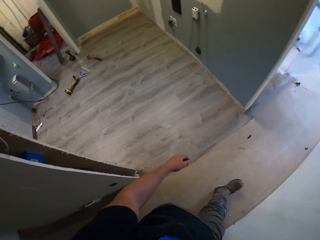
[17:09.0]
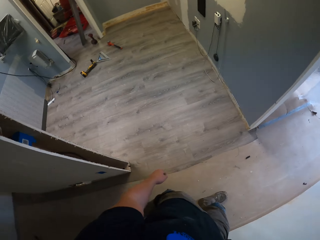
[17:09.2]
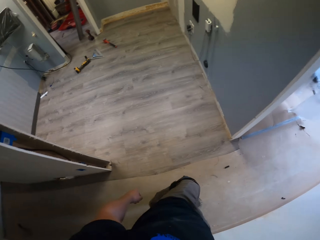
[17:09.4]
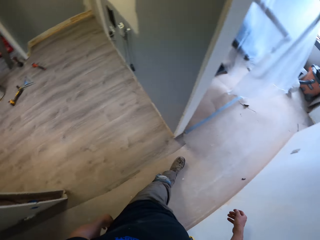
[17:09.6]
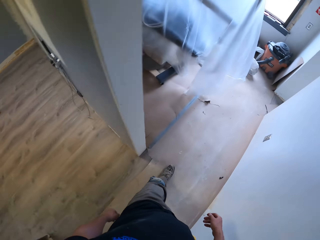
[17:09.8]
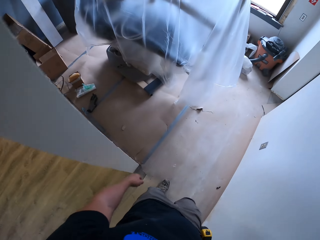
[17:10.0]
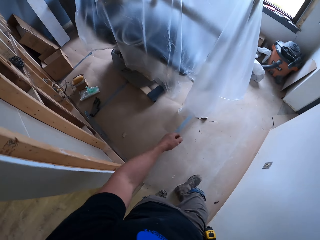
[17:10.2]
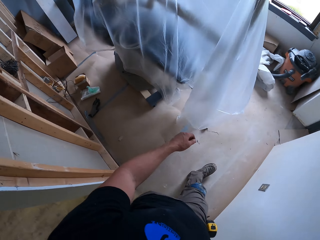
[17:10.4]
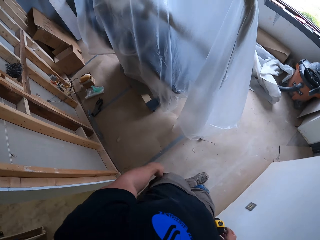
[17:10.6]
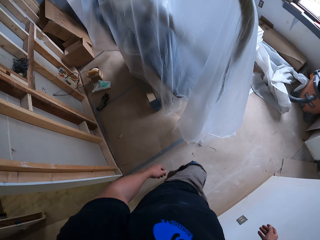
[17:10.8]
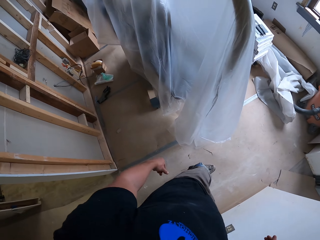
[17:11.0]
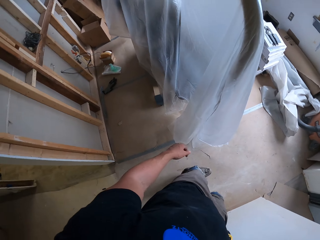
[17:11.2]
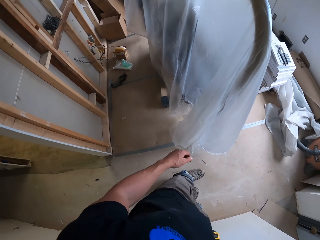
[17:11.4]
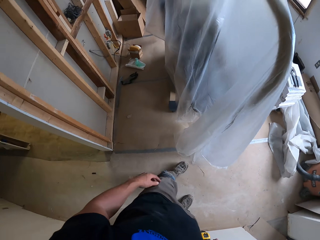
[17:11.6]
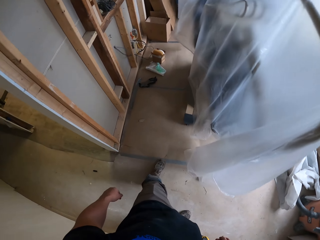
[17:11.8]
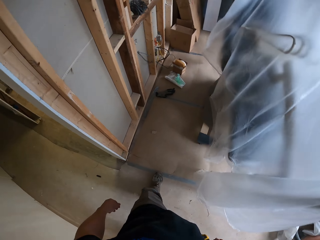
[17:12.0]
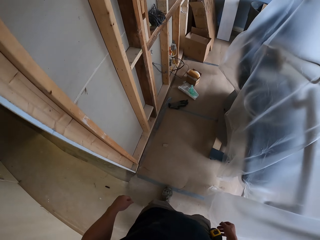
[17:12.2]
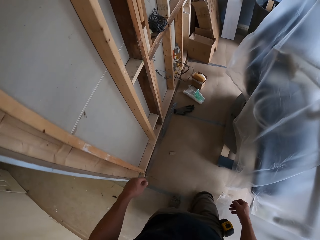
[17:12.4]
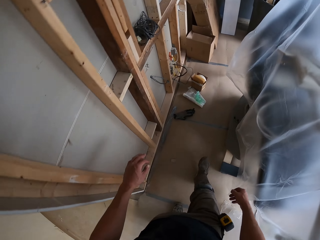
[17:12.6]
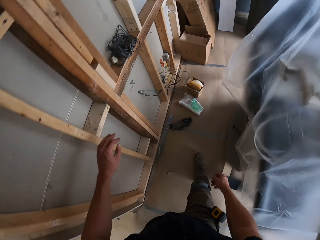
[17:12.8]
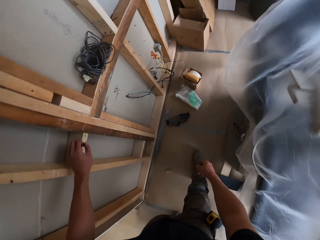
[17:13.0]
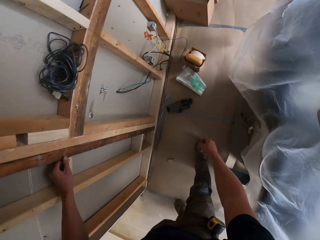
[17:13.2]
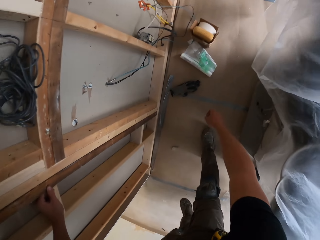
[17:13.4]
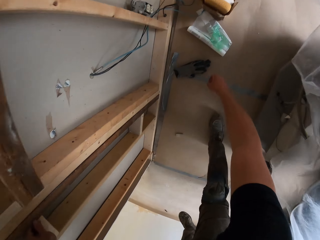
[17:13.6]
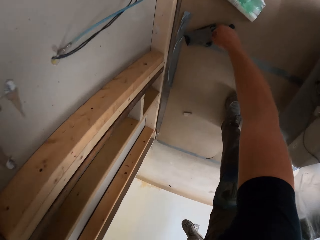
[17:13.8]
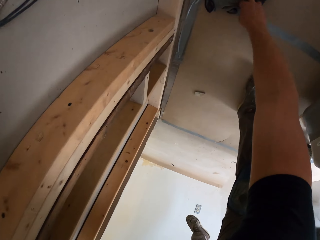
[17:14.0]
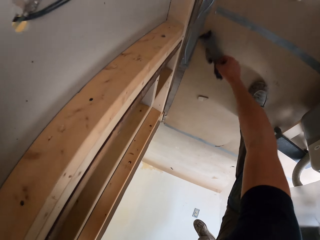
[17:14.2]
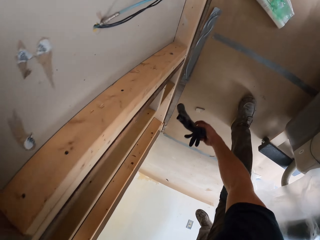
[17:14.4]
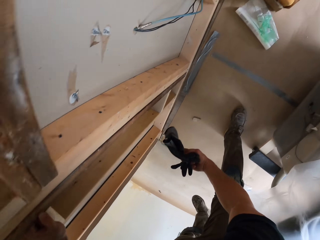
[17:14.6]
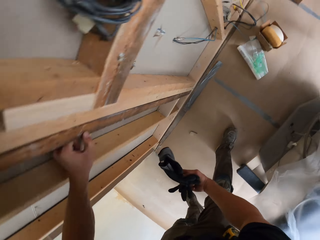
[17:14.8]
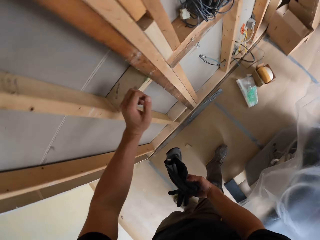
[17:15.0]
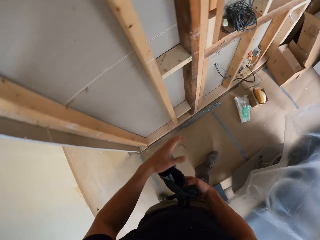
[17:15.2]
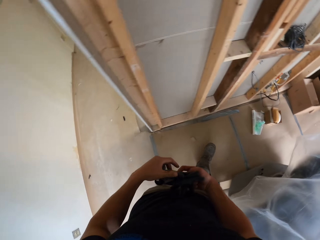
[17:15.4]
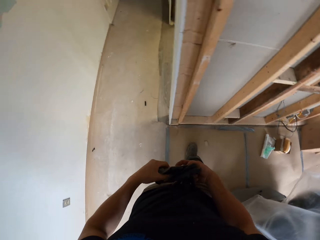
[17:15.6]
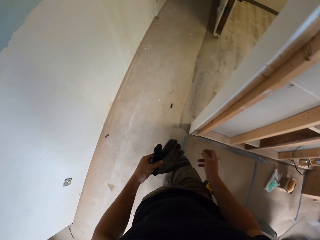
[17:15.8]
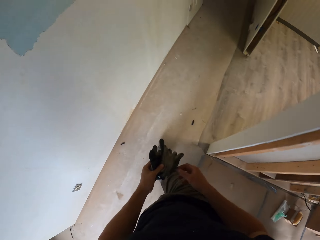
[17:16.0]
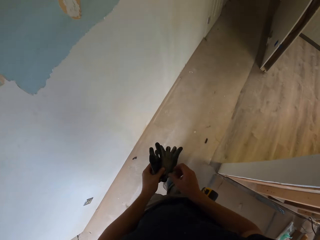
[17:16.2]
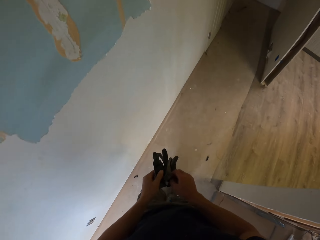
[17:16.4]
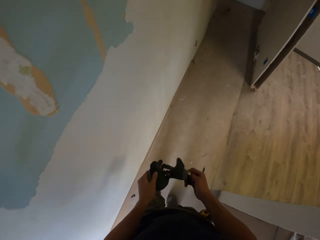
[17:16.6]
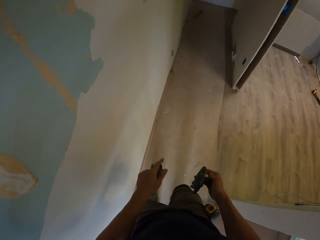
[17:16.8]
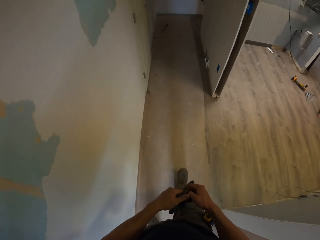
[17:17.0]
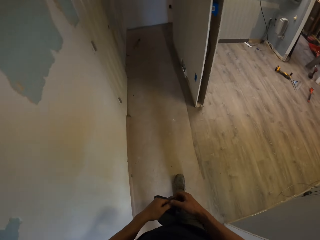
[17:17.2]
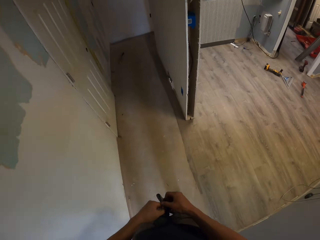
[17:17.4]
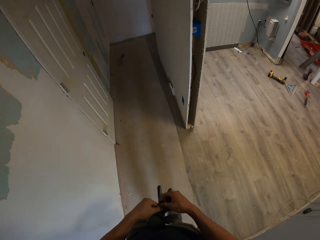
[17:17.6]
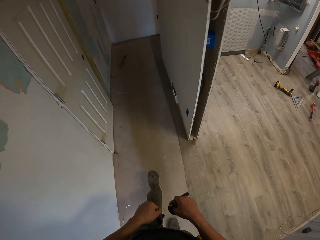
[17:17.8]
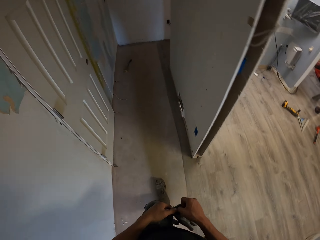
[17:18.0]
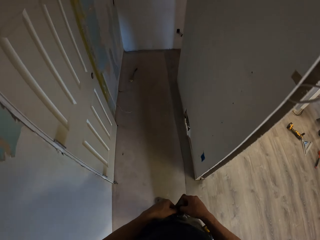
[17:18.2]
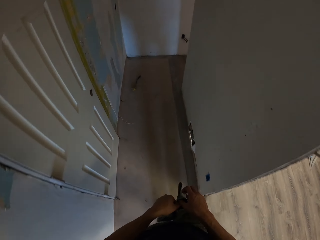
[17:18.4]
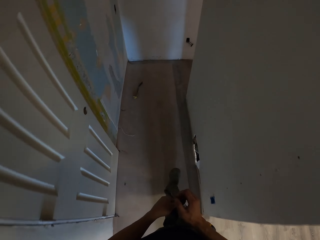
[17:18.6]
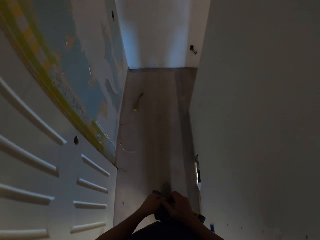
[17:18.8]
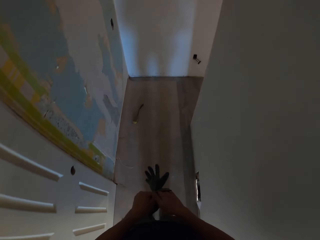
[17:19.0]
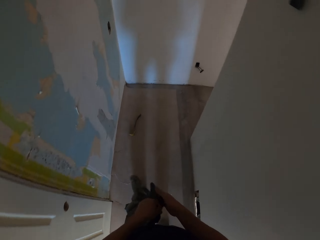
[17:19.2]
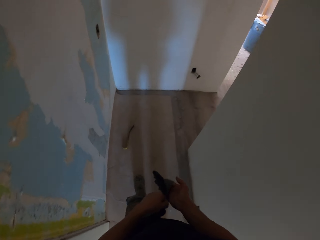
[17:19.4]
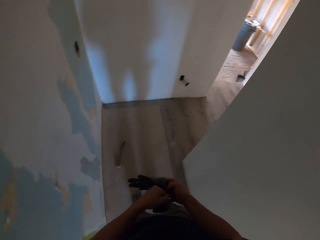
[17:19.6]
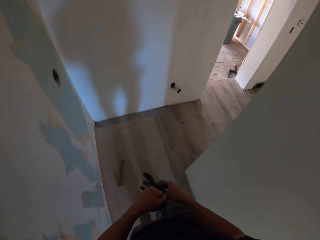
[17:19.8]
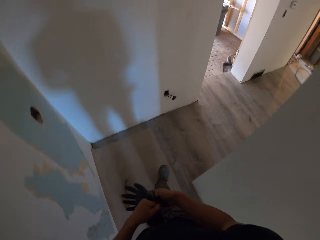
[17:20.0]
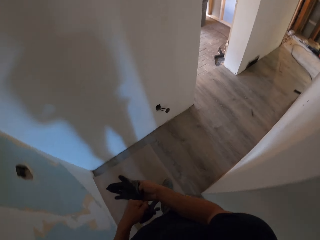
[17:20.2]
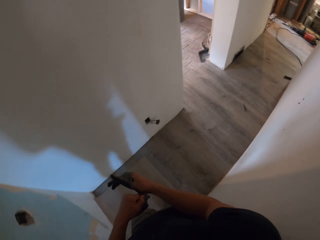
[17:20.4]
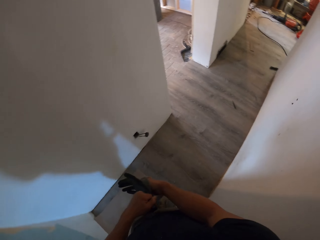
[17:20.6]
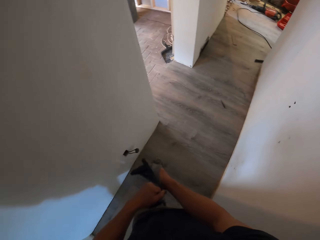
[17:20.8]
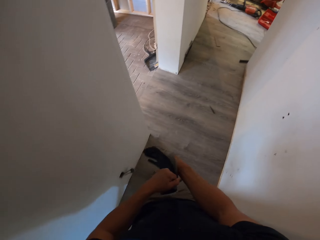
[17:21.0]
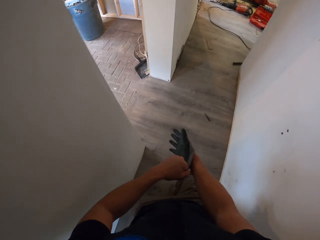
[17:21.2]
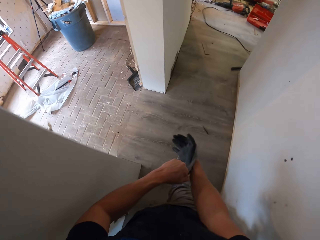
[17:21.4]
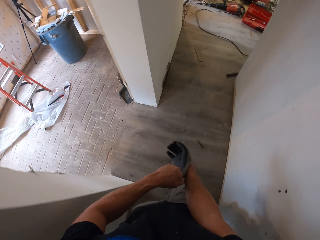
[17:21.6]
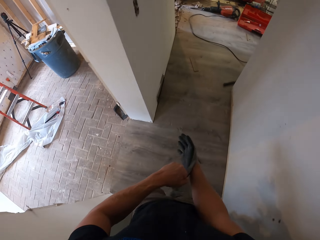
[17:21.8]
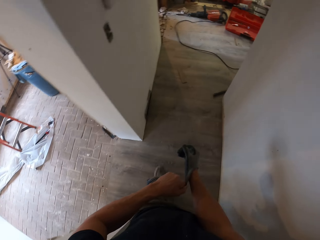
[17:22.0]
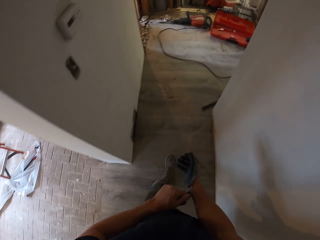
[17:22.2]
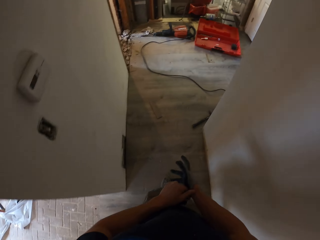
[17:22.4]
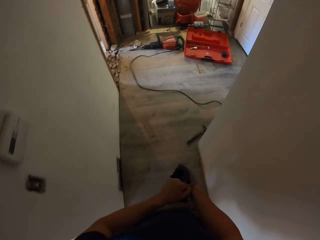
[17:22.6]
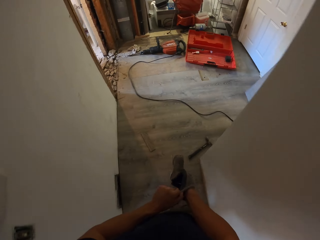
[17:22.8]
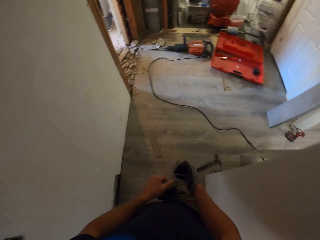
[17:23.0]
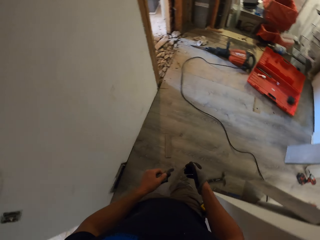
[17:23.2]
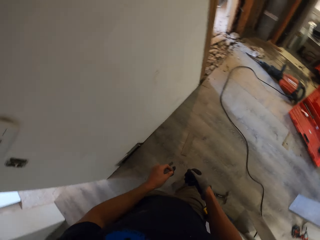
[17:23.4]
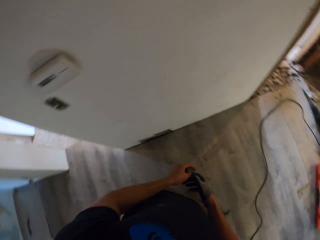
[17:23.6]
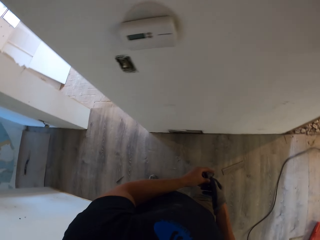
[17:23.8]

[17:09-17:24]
The camera wearer picks up gloves. They walk in the house. They wear the gloves.

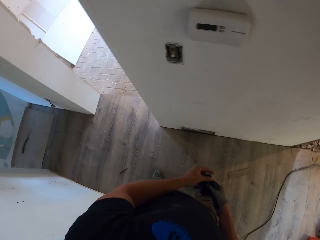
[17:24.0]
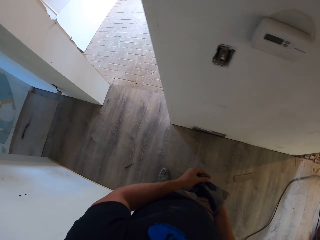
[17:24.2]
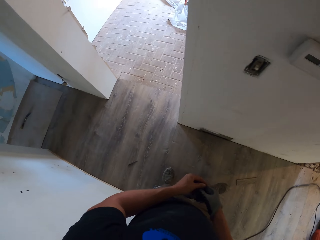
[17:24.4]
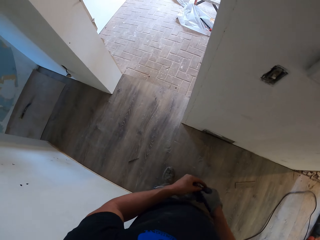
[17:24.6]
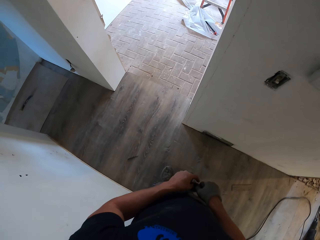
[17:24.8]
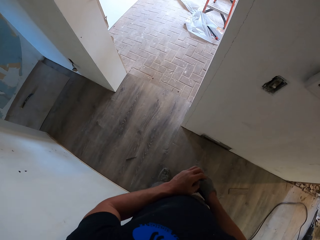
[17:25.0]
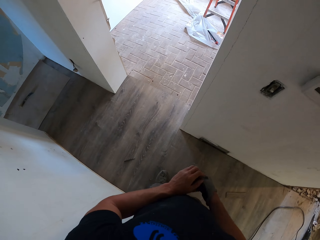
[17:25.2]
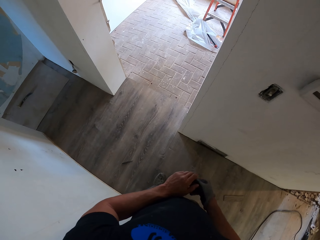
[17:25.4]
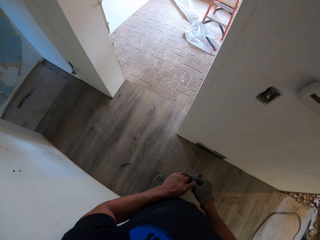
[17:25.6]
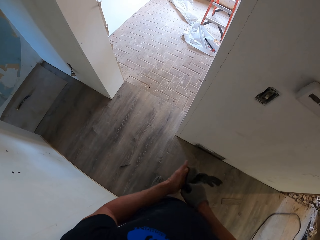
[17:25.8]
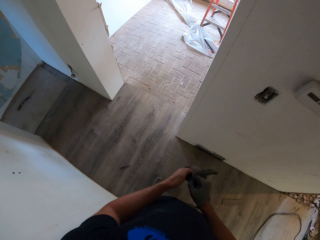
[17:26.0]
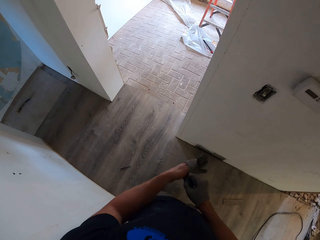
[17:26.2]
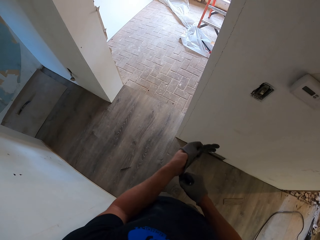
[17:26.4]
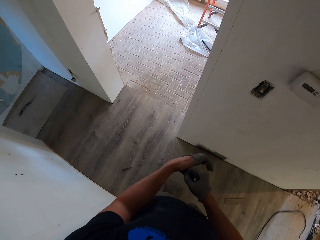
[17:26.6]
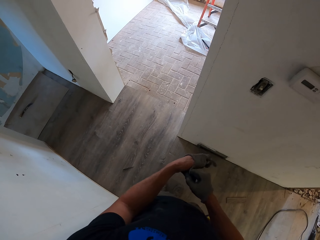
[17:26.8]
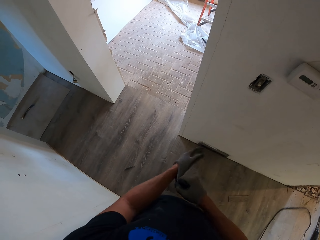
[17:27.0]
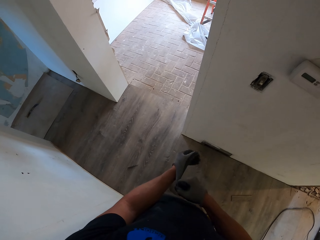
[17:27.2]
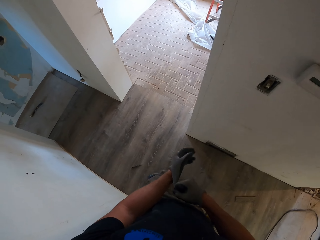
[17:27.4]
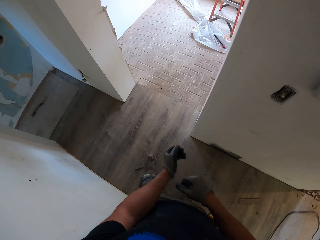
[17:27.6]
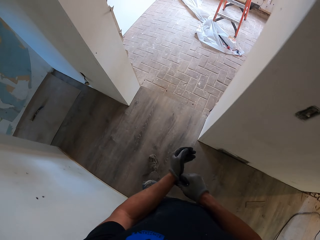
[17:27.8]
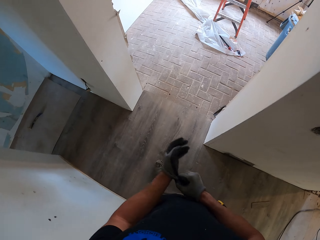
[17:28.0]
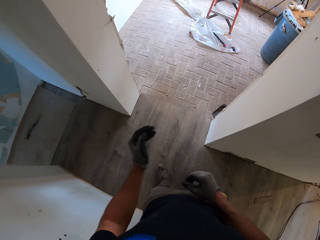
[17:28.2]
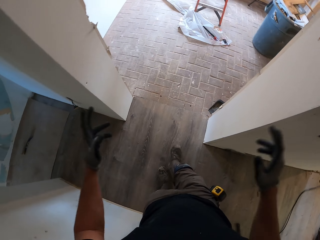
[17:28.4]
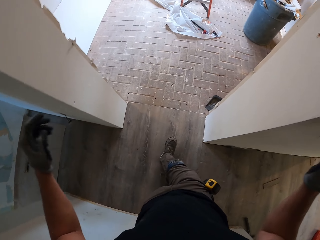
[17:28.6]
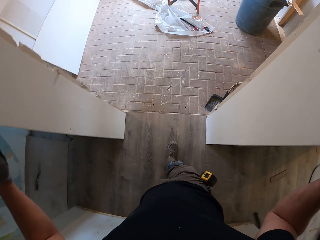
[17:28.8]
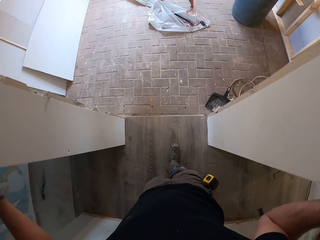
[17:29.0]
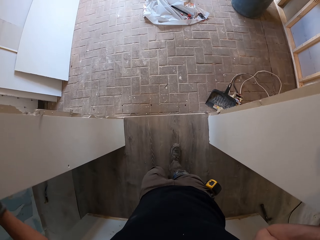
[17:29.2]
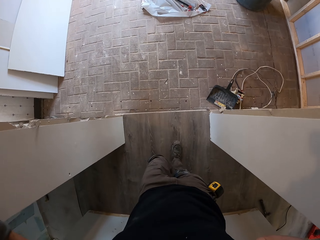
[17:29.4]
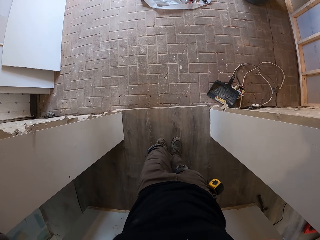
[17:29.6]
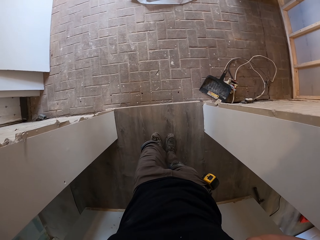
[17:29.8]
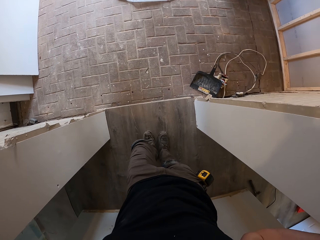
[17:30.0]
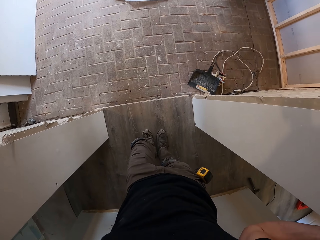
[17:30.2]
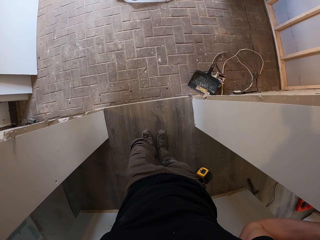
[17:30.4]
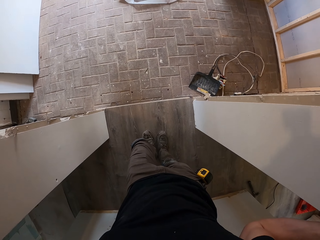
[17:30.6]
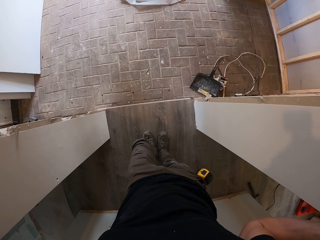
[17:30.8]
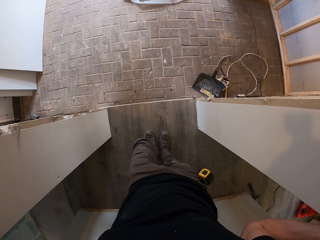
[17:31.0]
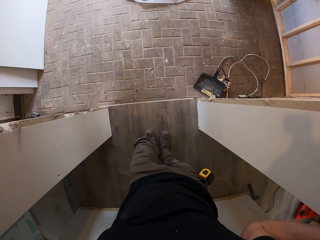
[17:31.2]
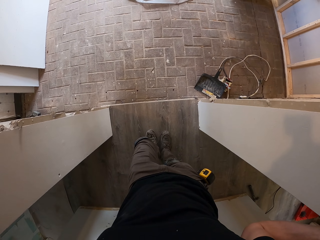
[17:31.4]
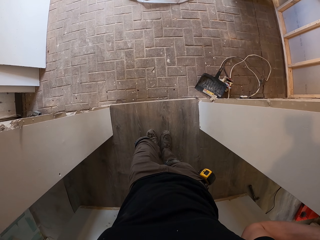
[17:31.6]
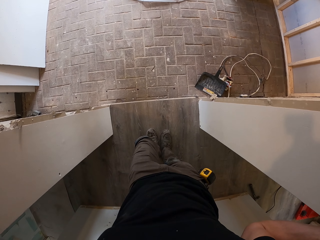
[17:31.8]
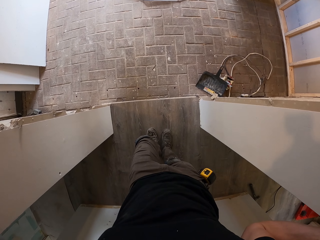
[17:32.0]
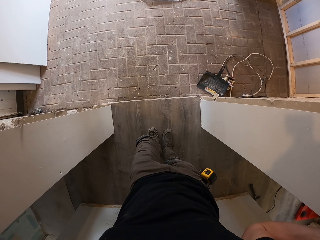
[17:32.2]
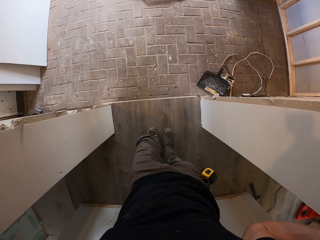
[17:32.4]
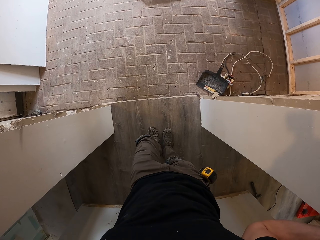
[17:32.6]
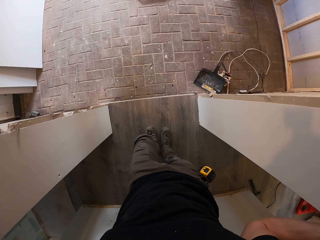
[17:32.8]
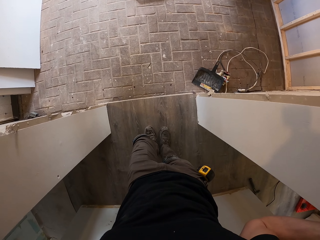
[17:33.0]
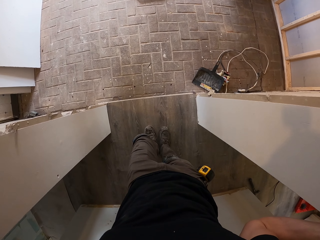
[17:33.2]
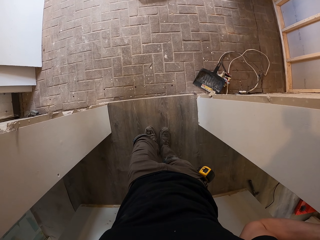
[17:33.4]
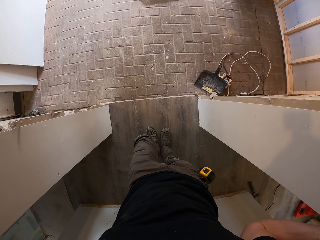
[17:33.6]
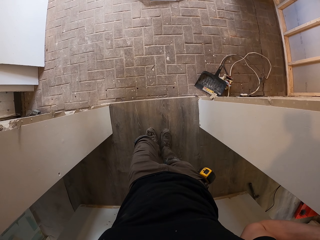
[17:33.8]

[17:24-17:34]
The camera wearer looks around. They hold the wall. They look at the floor.
